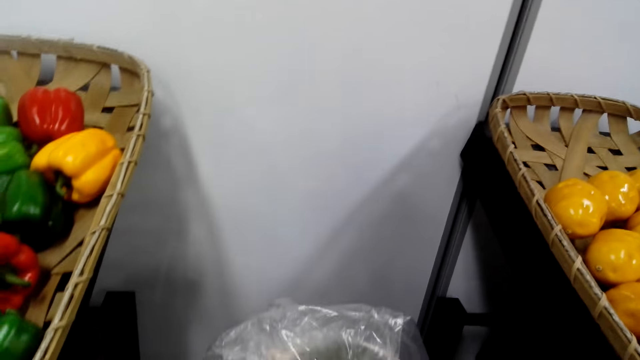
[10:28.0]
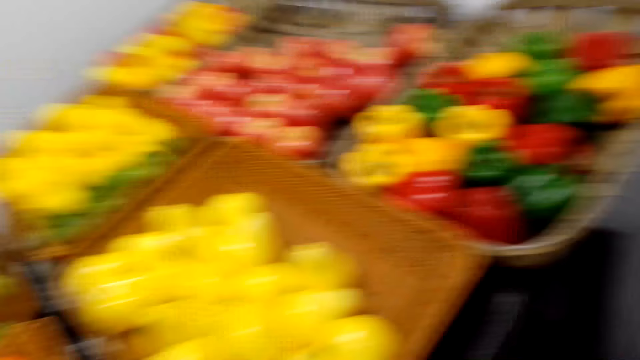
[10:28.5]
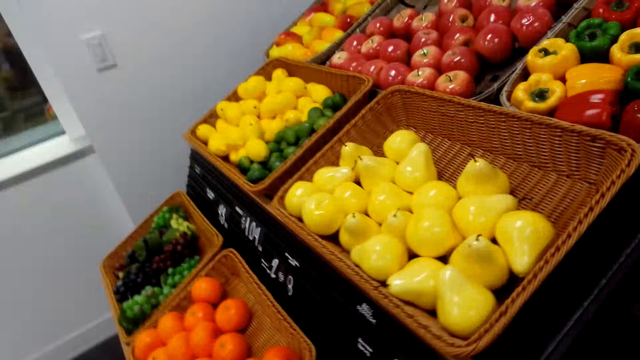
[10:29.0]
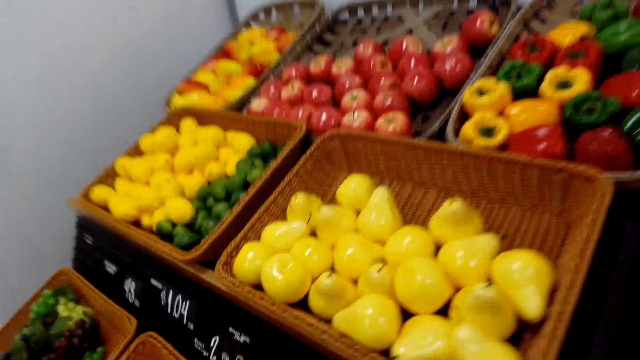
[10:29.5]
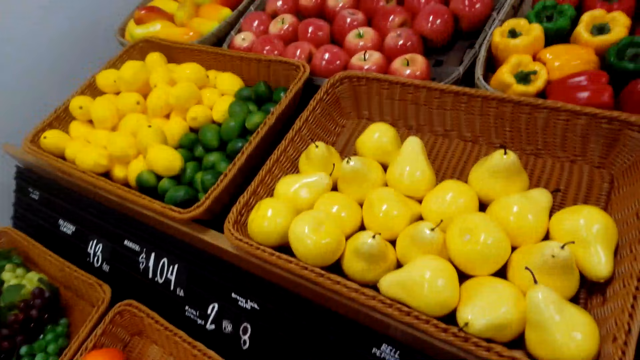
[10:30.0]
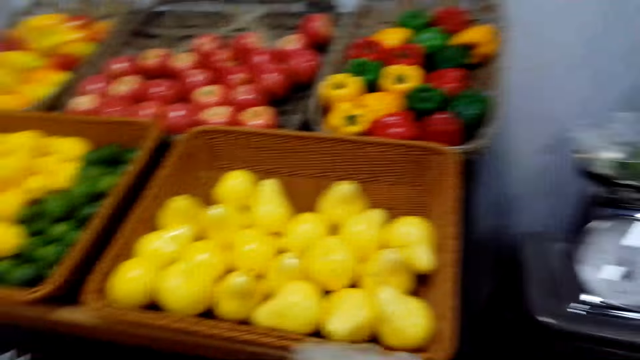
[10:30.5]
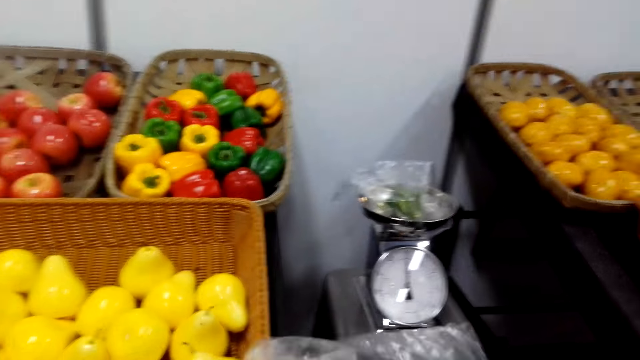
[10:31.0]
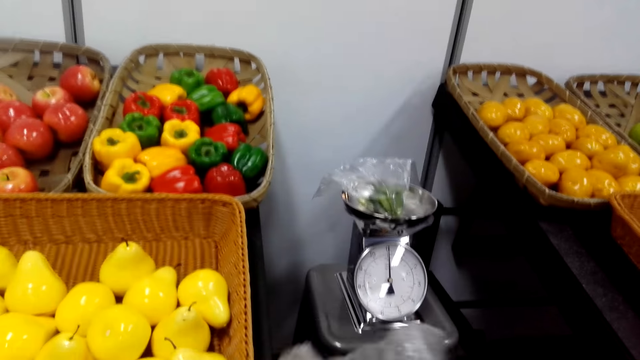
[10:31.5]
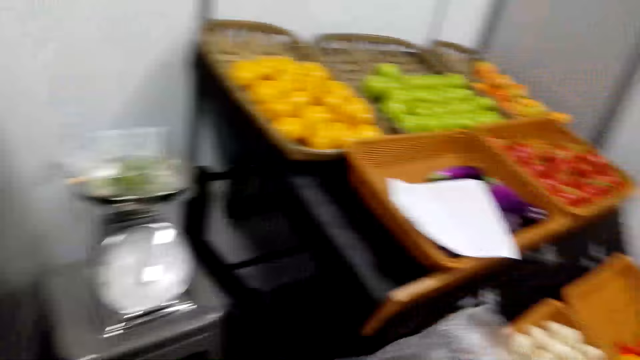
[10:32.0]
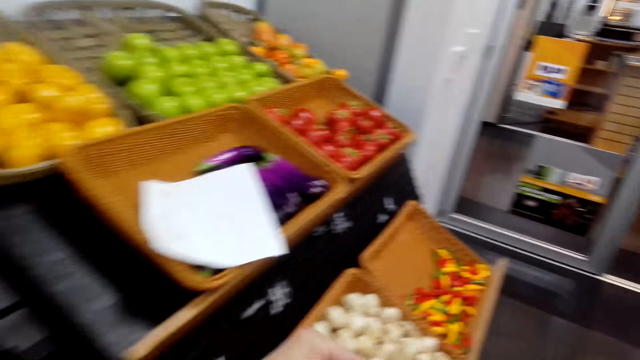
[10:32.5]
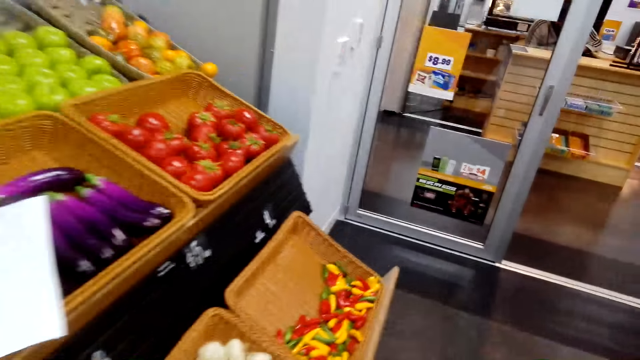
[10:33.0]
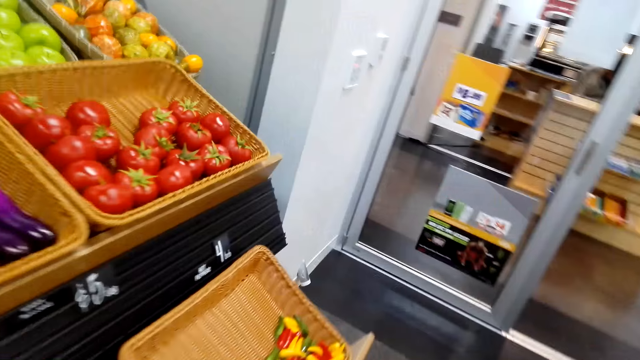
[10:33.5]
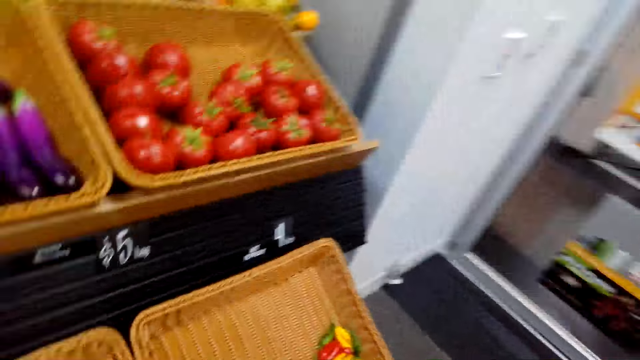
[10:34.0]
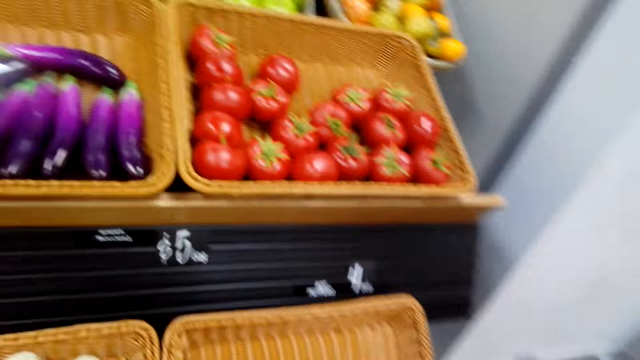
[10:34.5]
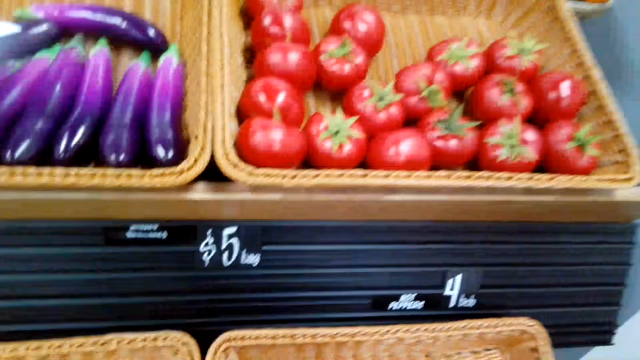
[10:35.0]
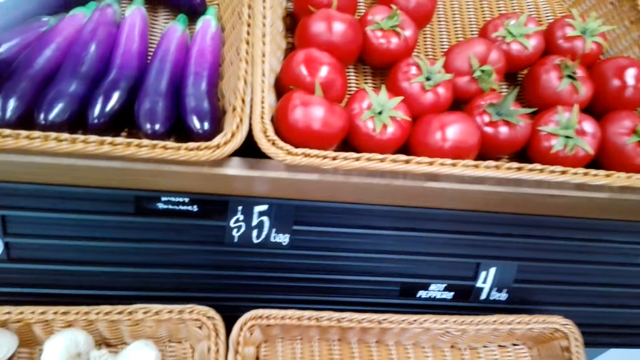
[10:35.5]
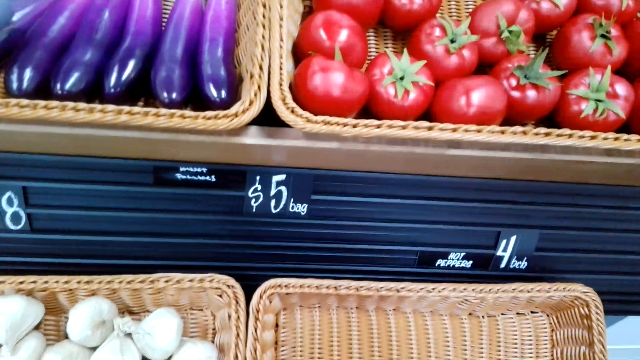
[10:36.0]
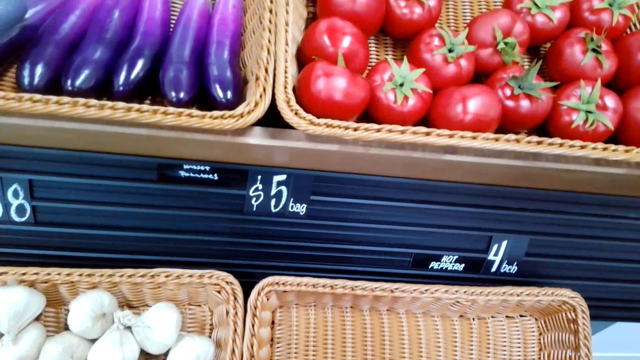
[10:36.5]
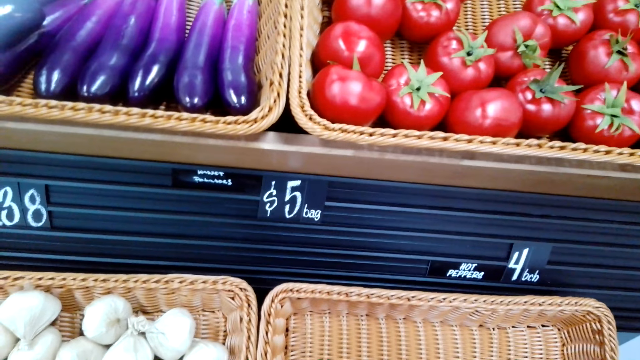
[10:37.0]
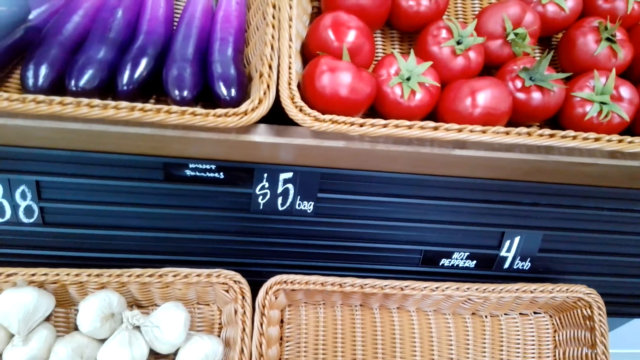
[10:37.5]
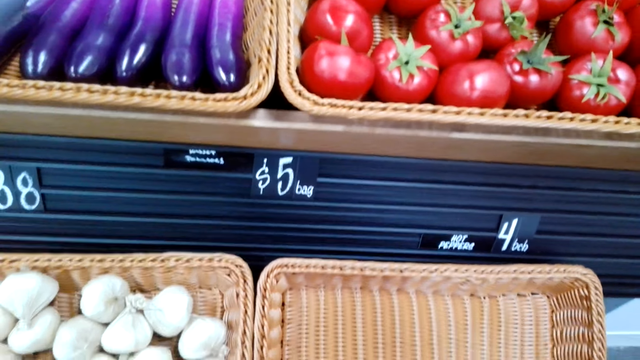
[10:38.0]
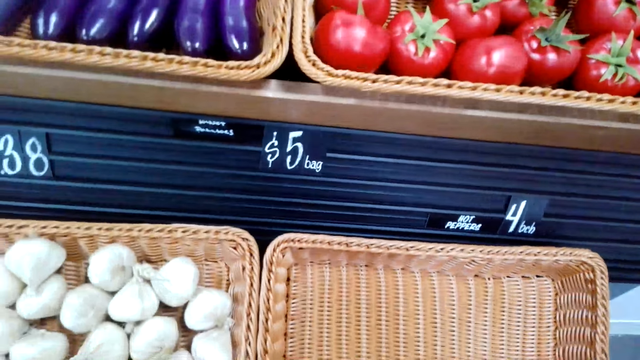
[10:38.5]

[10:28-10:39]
The camera wearer drops the polythene paper bag on the weighing machine. They look around and walk in the supermarket. They pick up a polythene paper bag, unwrap the polythene paper bag with both hands, and walk in the supermarket. They hold fruits and pick fruitage from the trays.

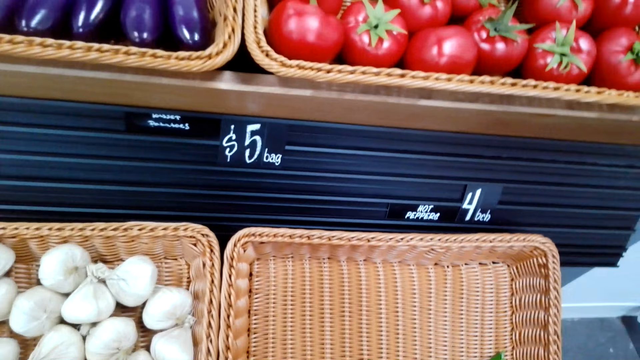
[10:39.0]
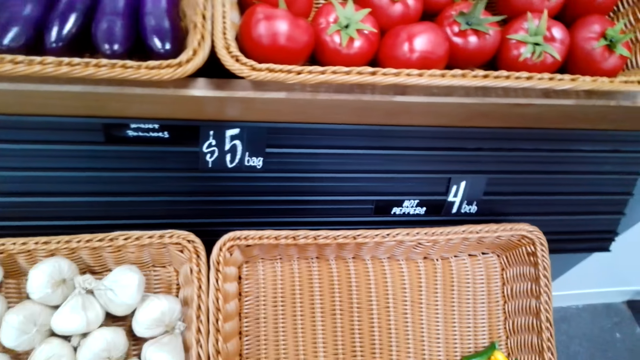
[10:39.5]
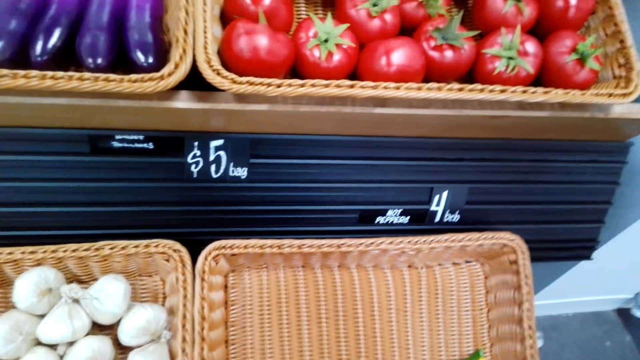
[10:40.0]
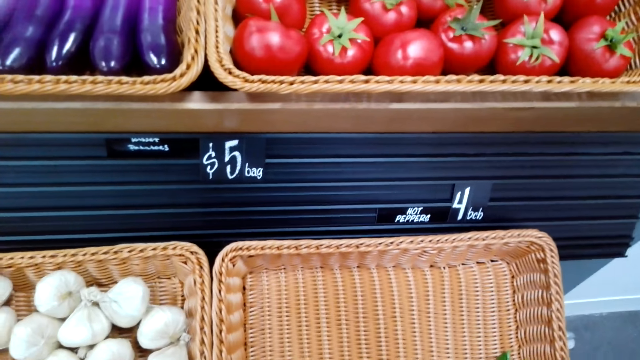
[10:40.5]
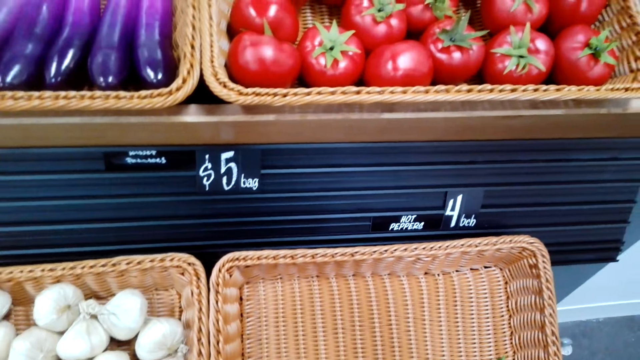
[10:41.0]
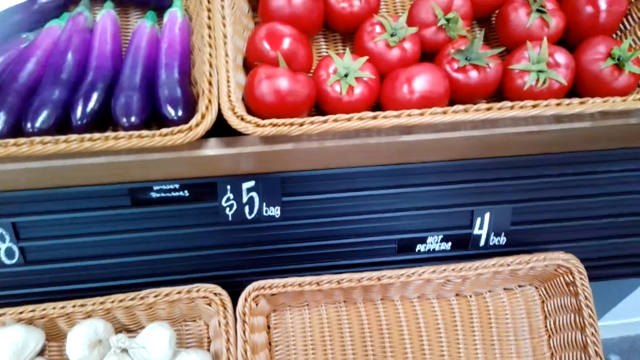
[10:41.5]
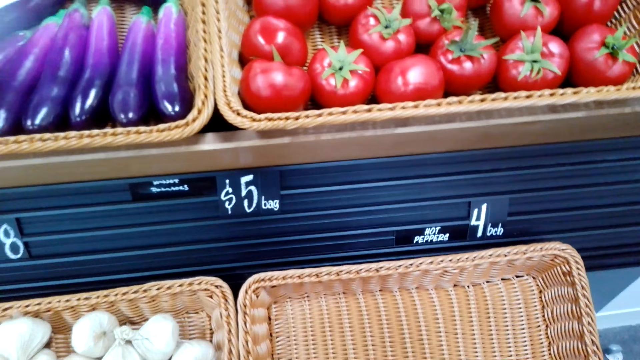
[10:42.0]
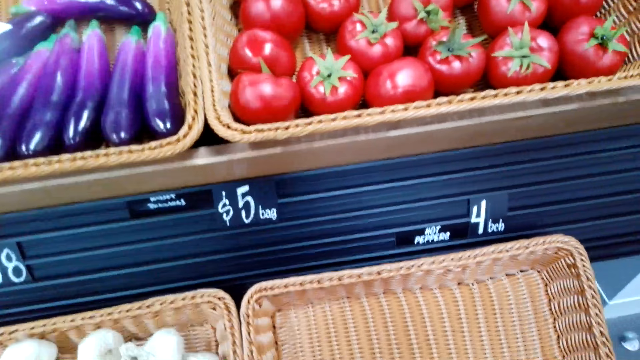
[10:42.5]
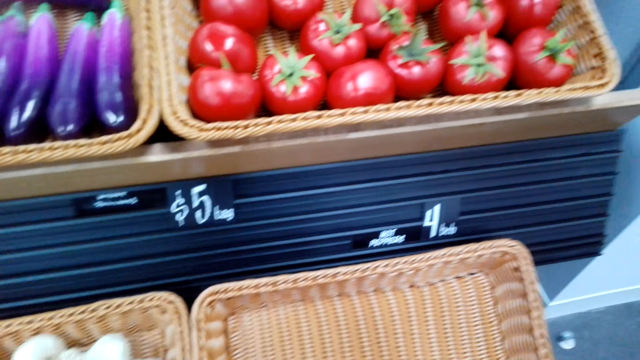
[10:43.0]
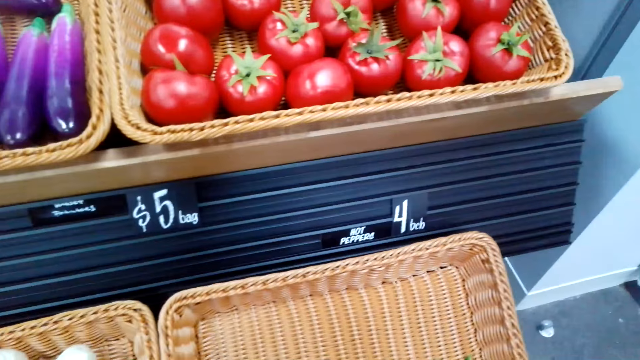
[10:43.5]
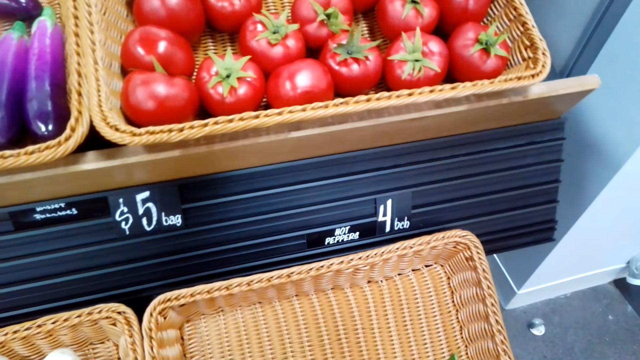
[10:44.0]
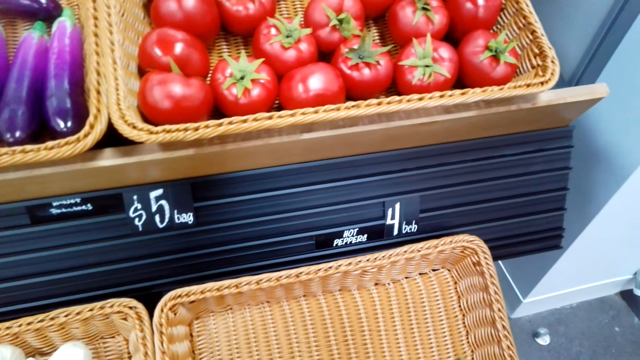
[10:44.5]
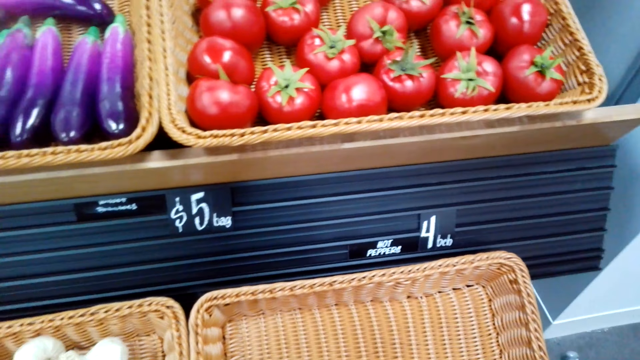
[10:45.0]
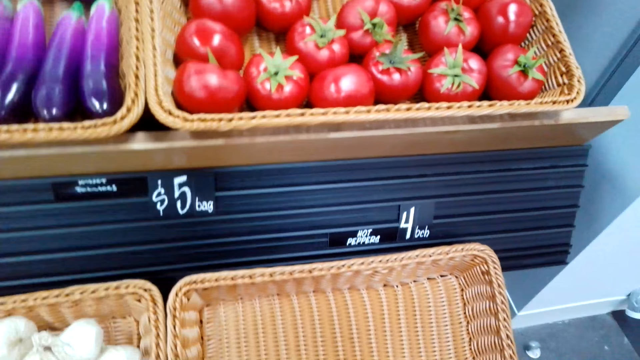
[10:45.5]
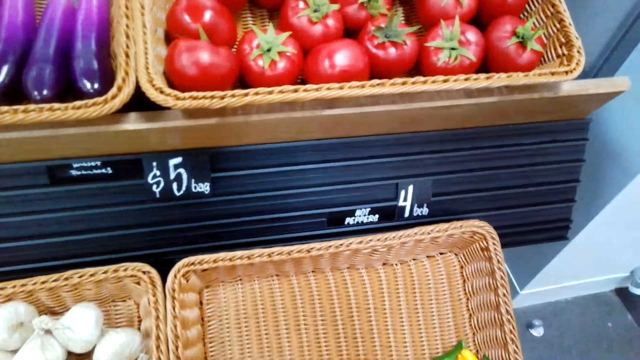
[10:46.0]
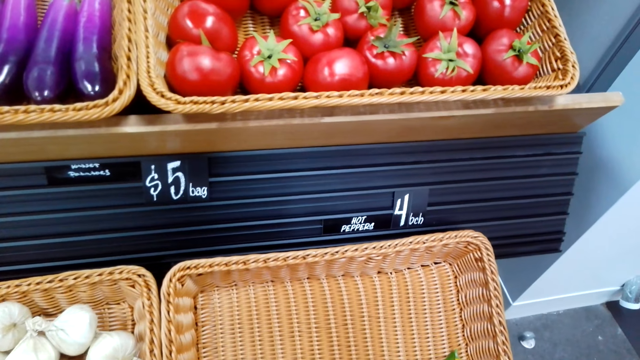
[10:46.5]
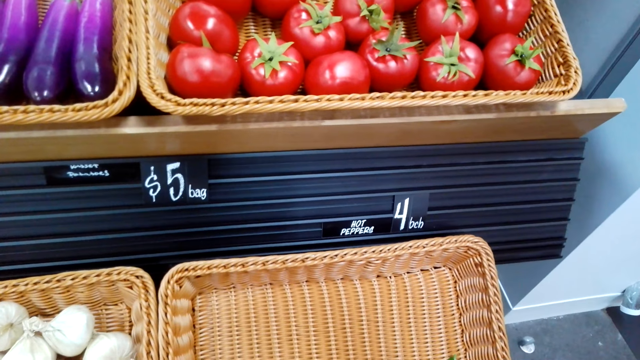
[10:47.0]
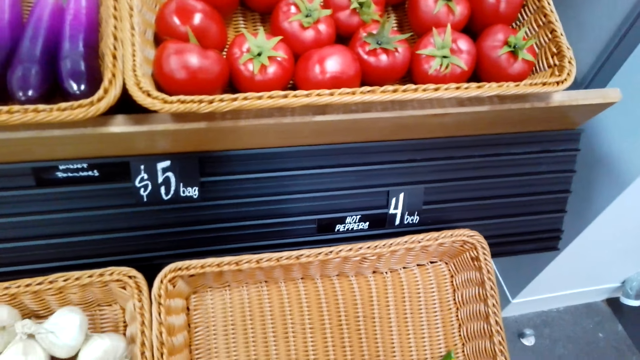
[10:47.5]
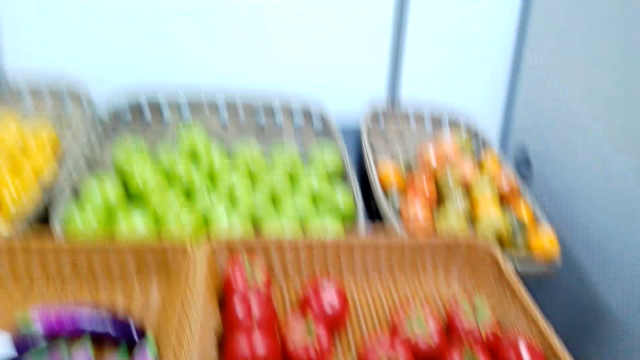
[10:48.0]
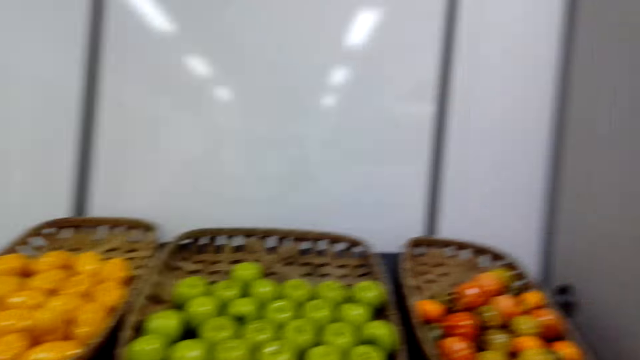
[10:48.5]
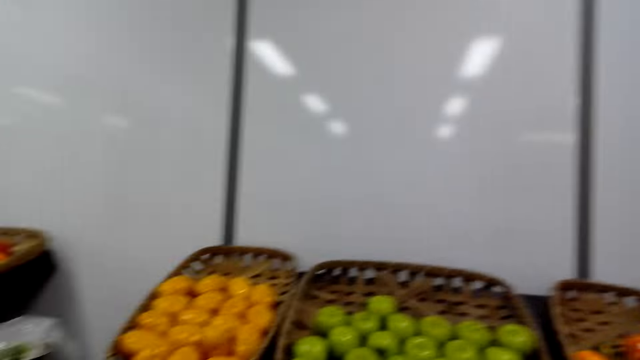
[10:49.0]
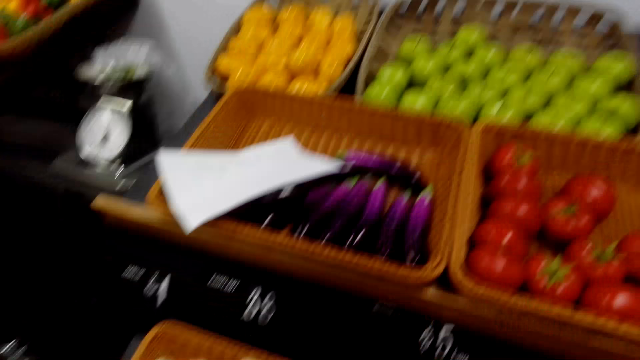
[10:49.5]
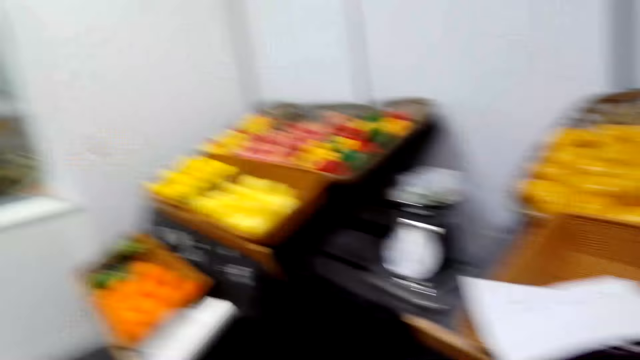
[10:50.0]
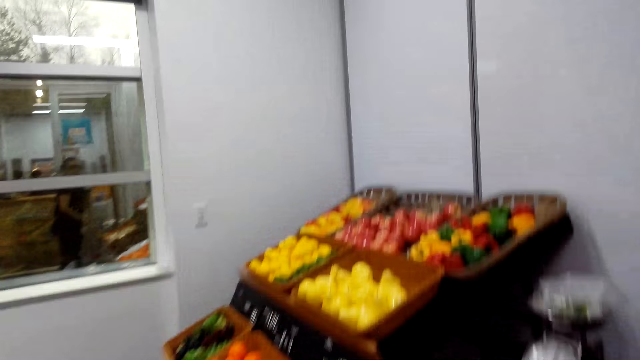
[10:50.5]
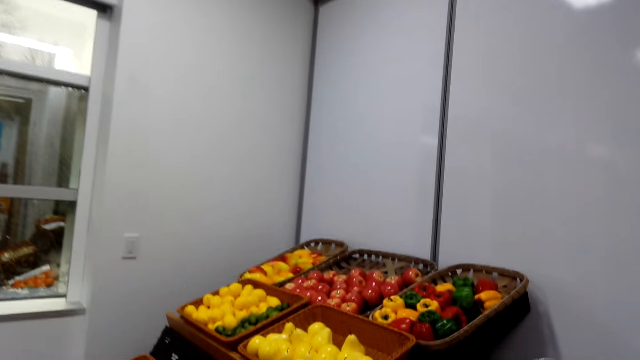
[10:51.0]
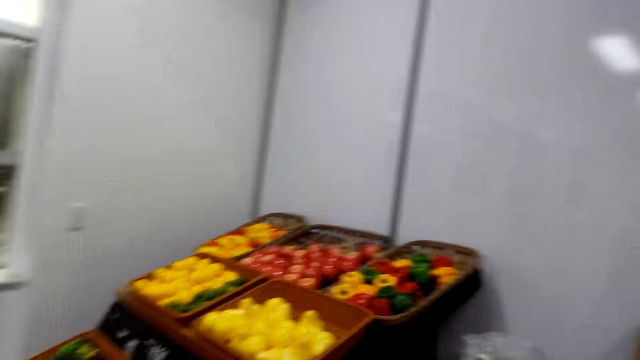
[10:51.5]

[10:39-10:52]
The camera wearer puts fruitage from the tray into the polythene paper bag. They pick fruits. They turn, look around, and walk in the supermarket.
